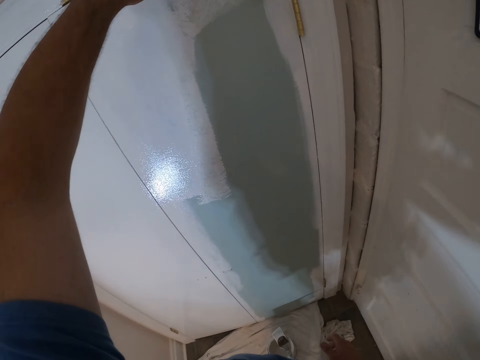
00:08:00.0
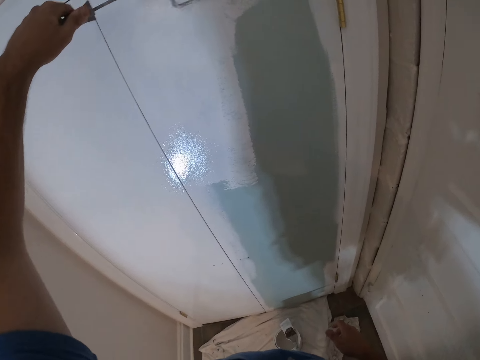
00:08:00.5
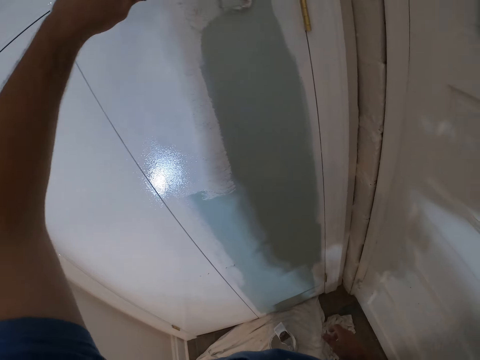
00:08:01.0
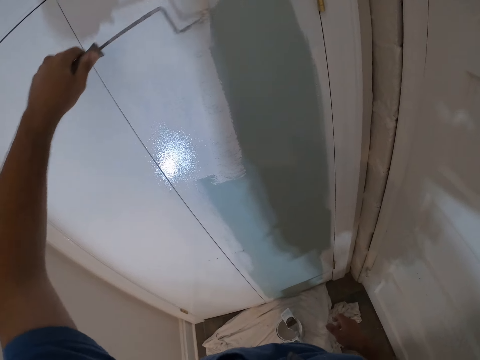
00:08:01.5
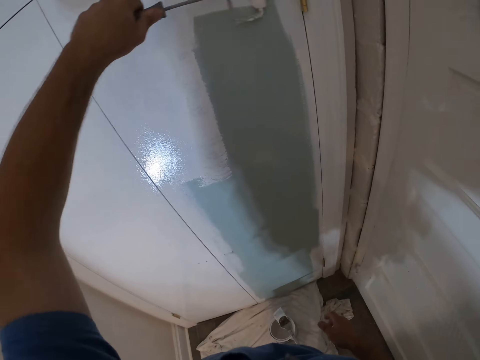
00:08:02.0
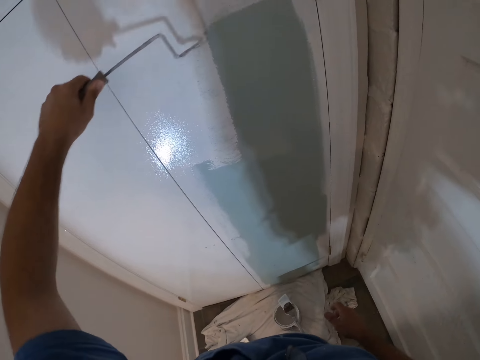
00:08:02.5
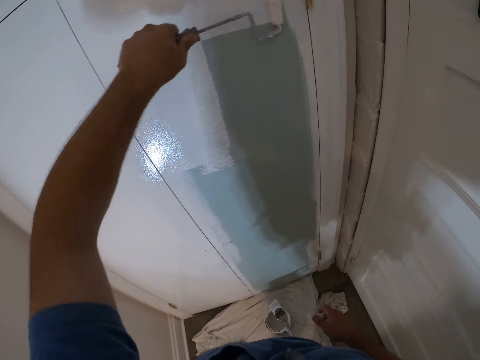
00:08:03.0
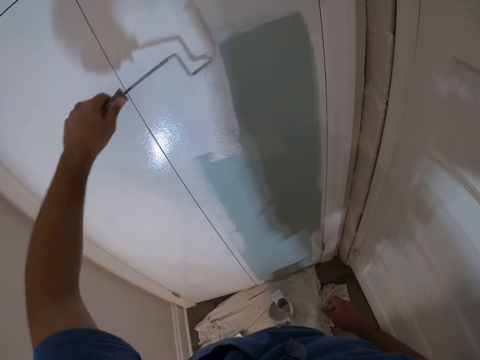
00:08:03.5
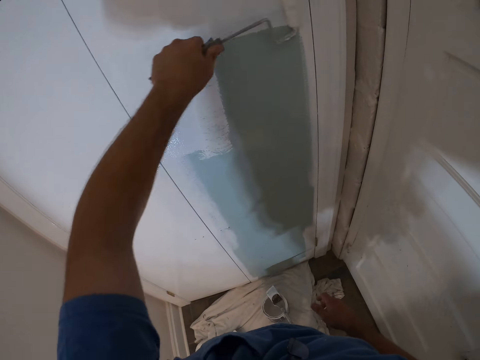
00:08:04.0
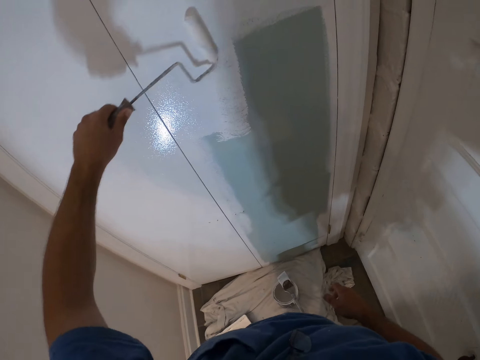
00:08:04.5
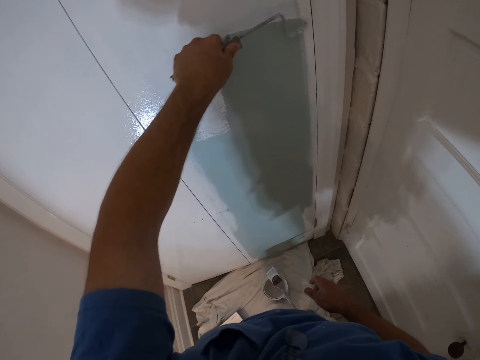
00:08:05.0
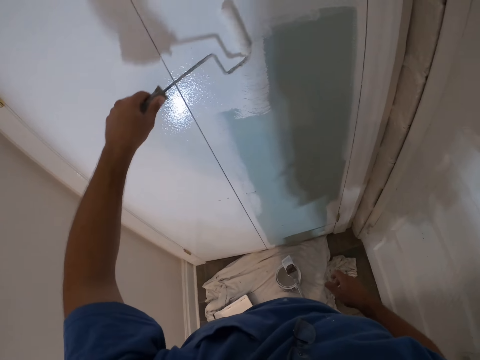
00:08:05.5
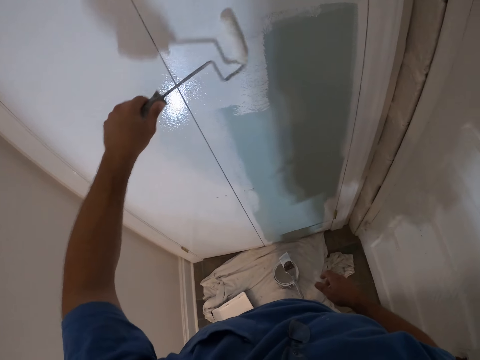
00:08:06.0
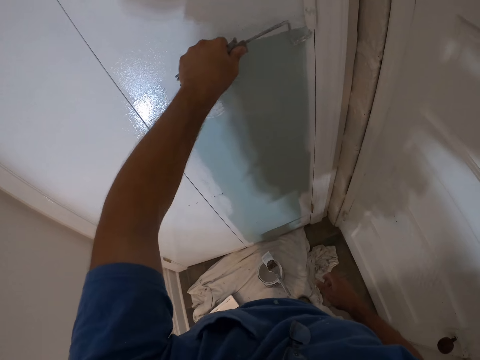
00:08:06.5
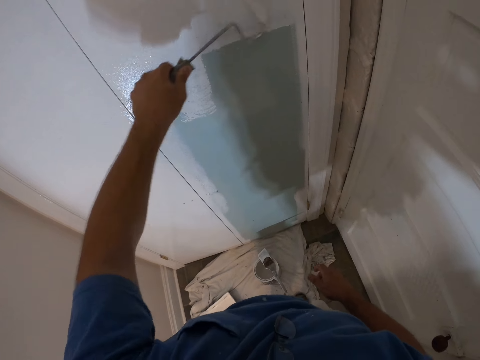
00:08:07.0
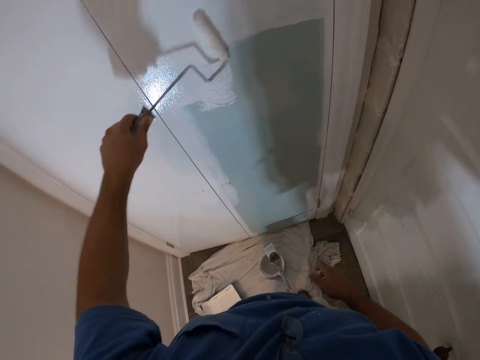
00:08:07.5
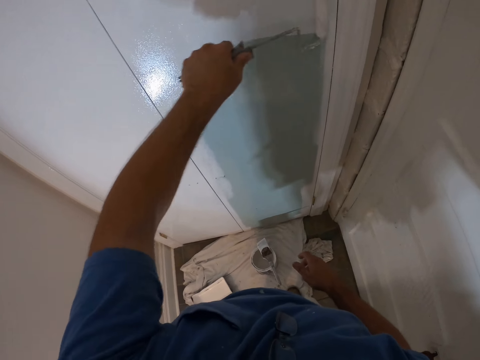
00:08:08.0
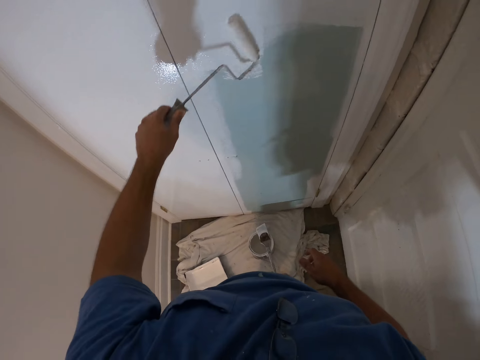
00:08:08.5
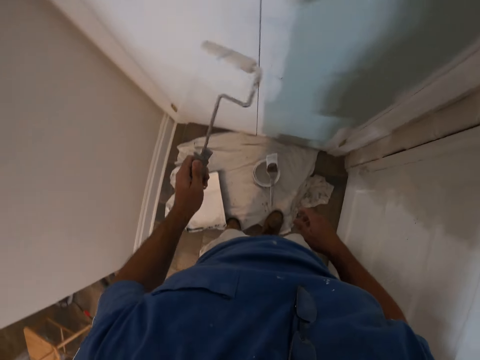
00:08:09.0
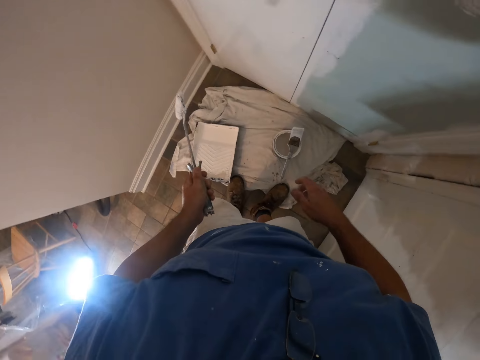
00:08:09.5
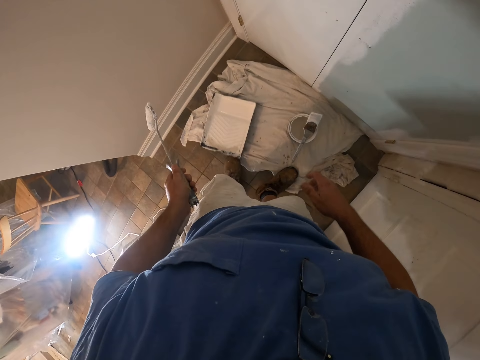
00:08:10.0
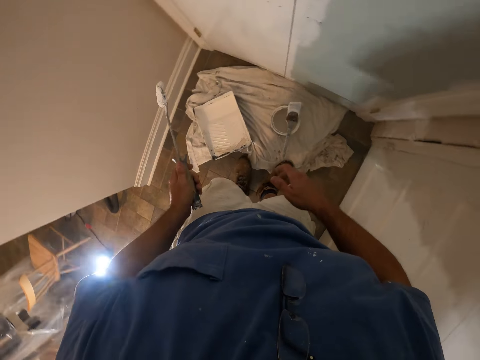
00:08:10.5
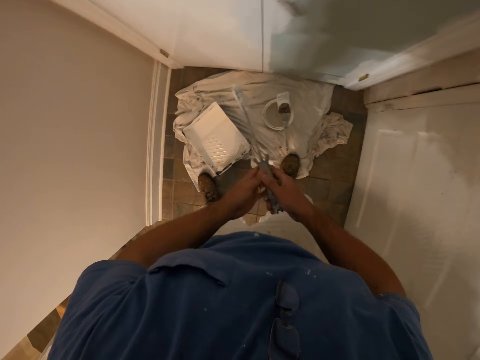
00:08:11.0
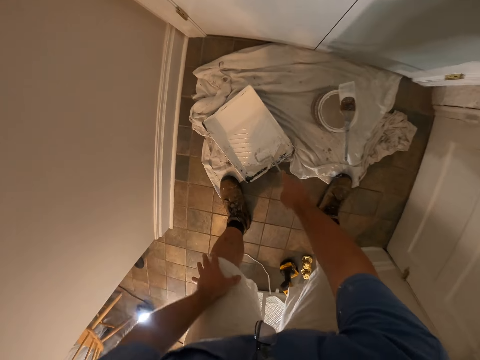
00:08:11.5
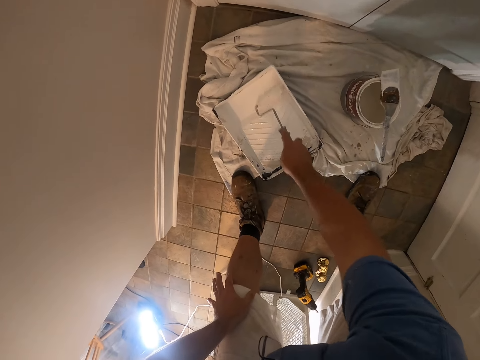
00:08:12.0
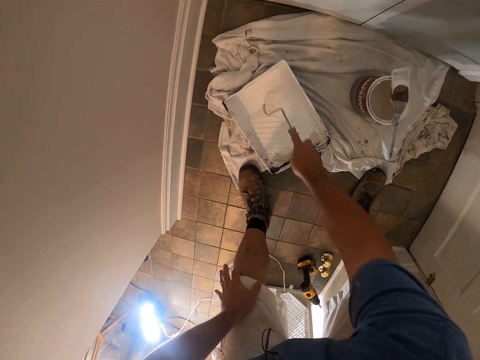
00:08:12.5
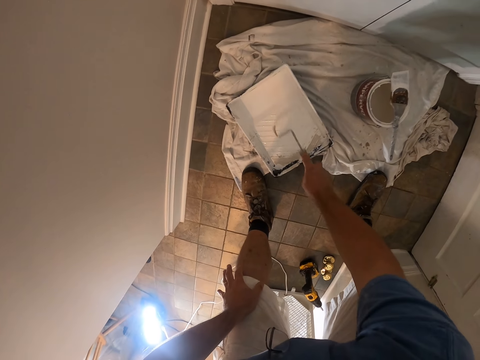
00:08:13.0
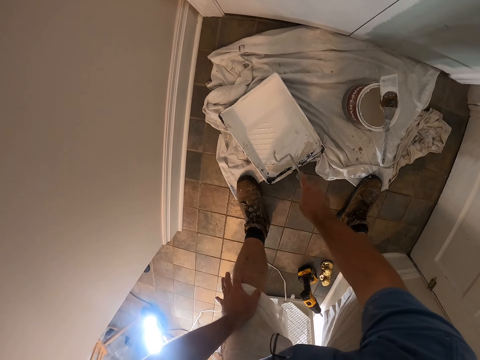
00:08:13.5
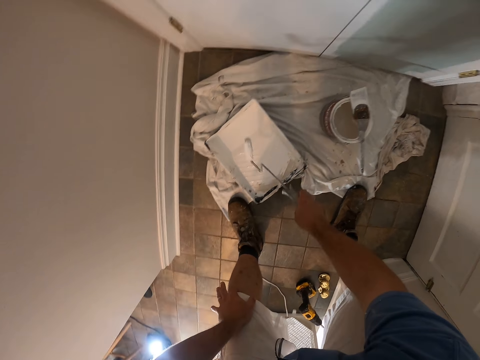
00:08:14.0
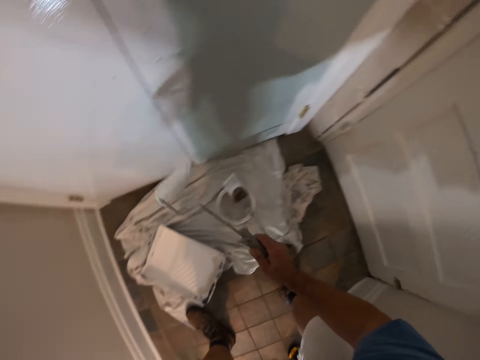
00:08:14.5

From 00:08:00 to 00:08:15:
The camera wearer moves the paint roller. He pushes the paint can on the floor with his left leg. He passes the paint roller brush to his right hand and dips the paint roller brush into the paint can on the floor.

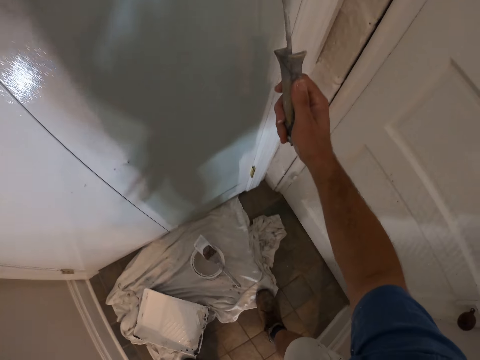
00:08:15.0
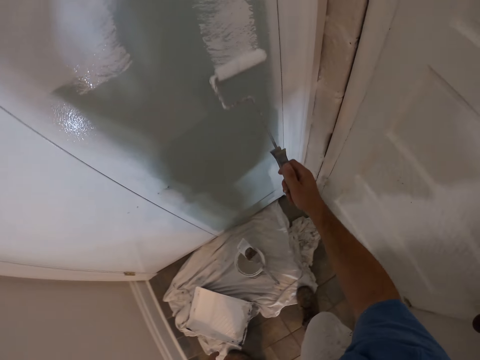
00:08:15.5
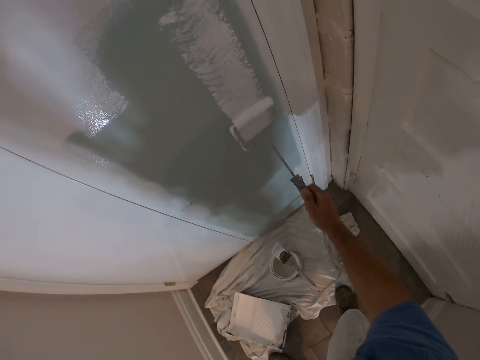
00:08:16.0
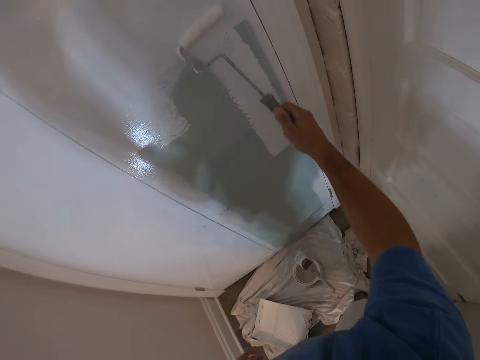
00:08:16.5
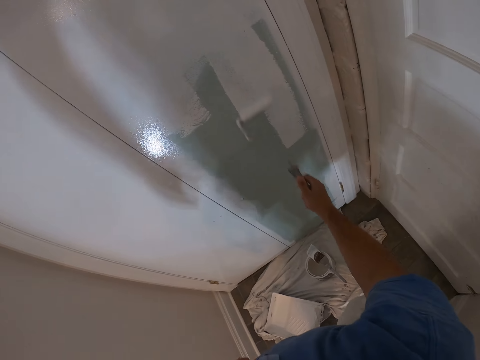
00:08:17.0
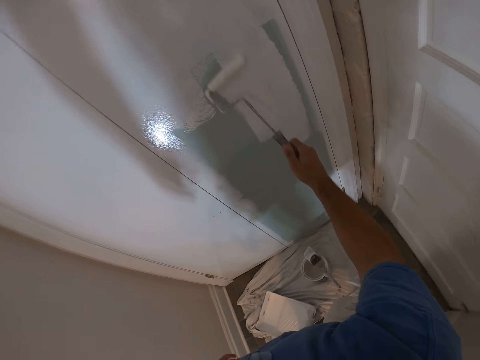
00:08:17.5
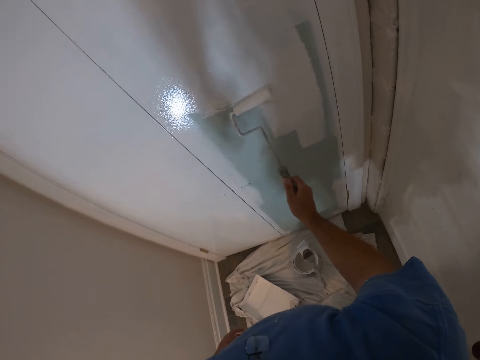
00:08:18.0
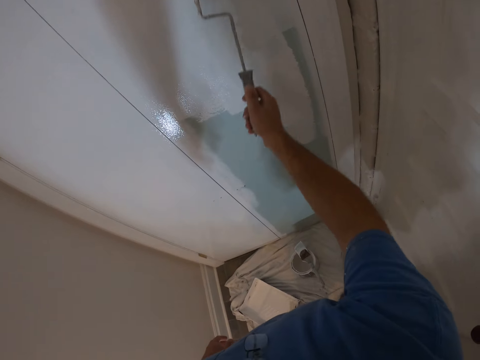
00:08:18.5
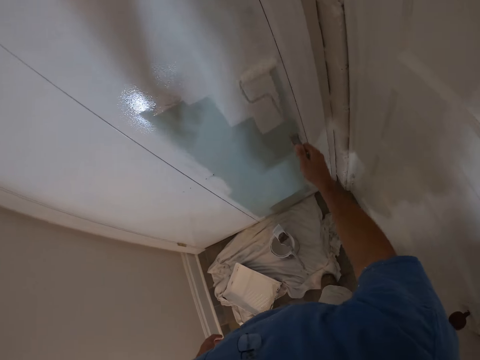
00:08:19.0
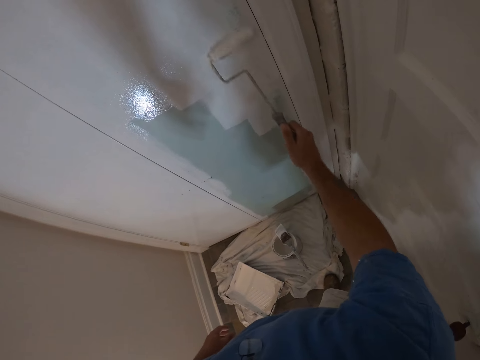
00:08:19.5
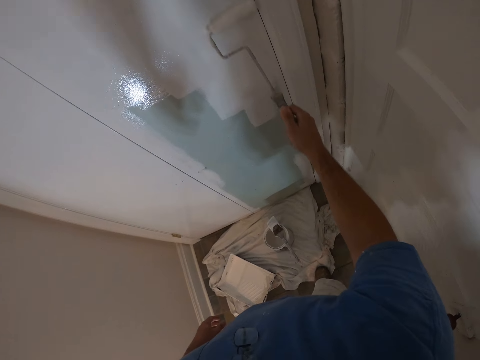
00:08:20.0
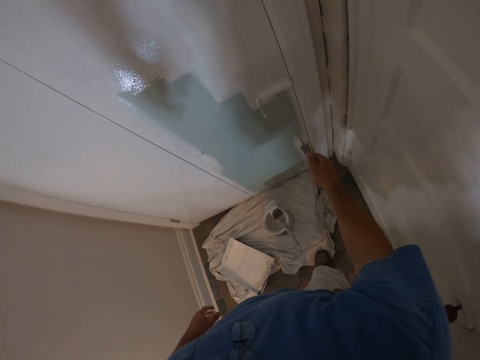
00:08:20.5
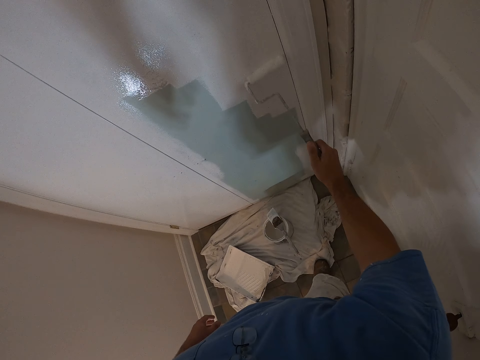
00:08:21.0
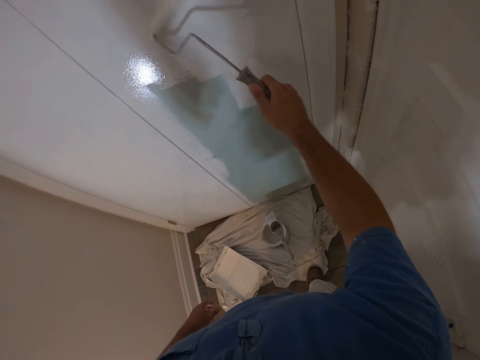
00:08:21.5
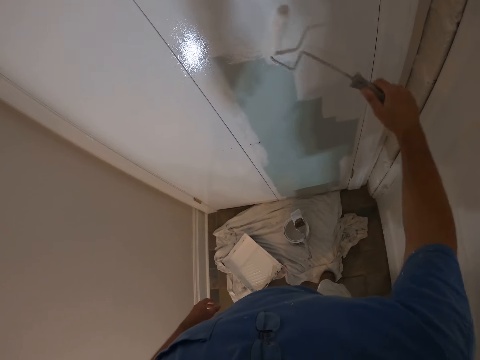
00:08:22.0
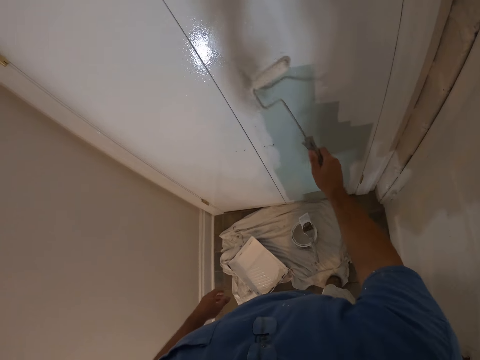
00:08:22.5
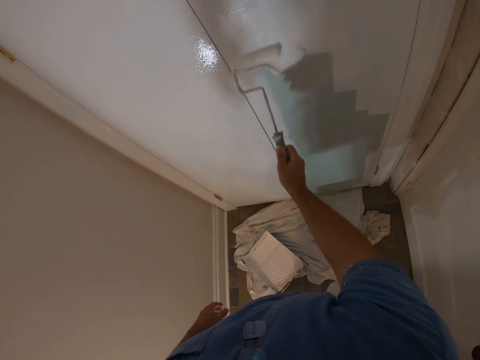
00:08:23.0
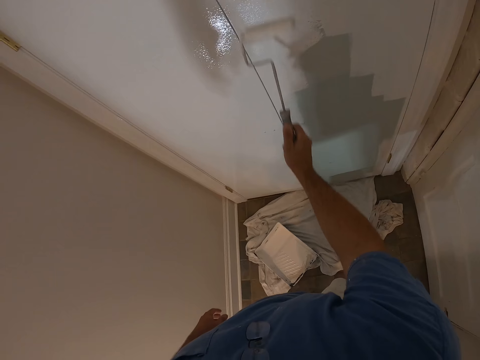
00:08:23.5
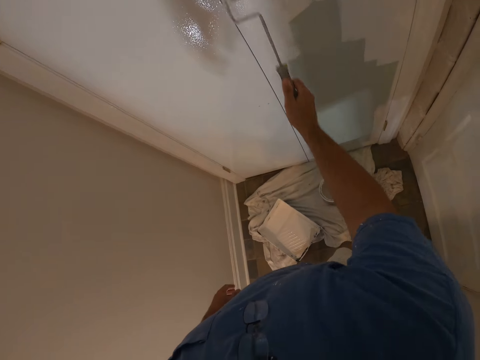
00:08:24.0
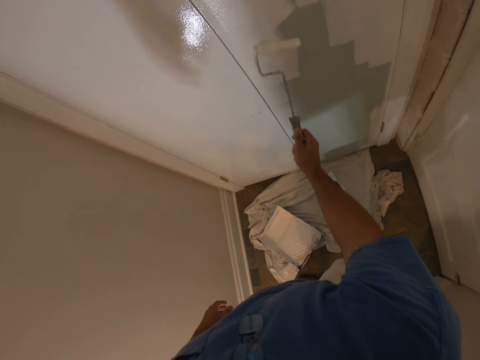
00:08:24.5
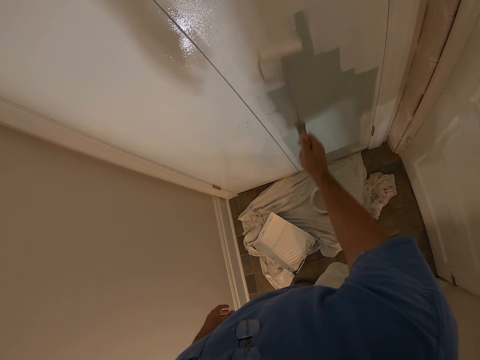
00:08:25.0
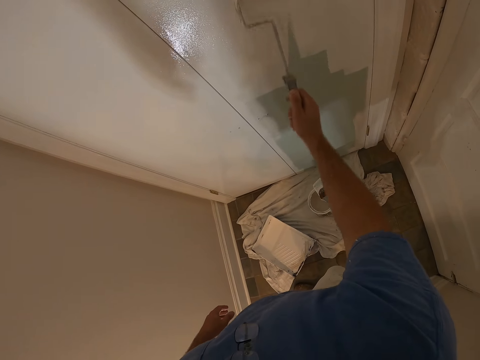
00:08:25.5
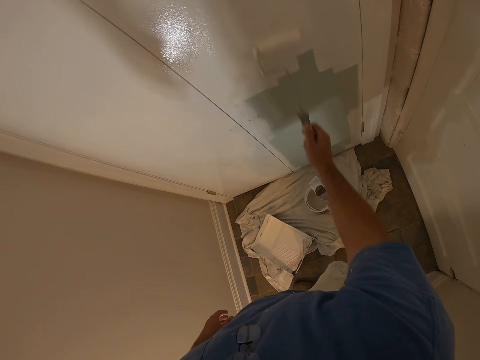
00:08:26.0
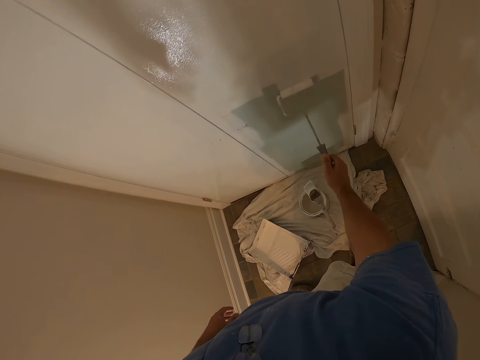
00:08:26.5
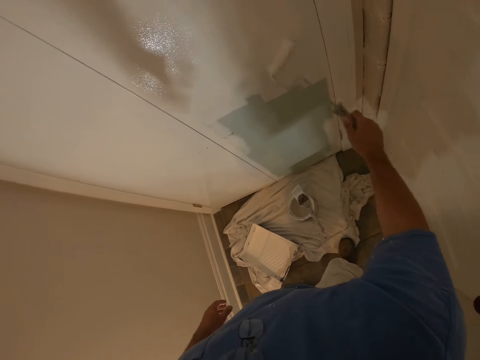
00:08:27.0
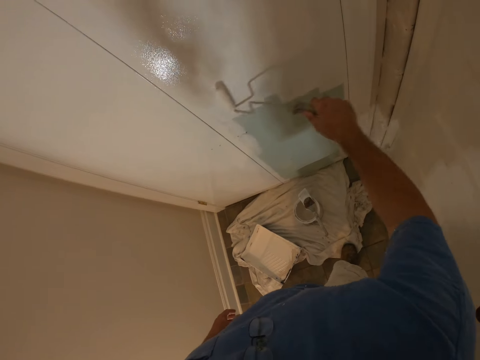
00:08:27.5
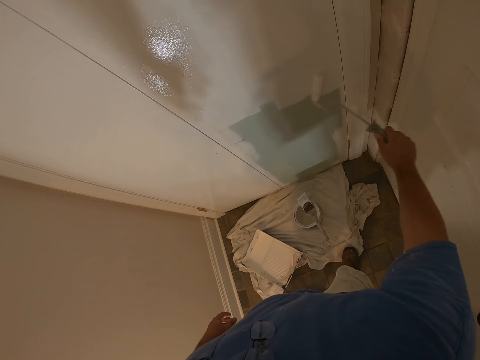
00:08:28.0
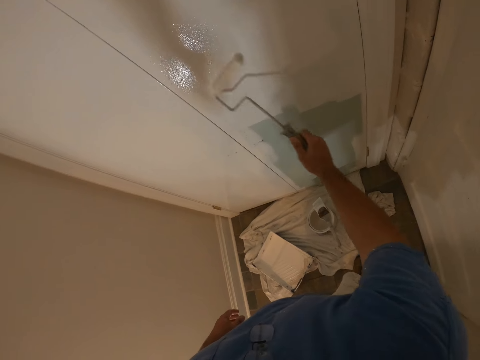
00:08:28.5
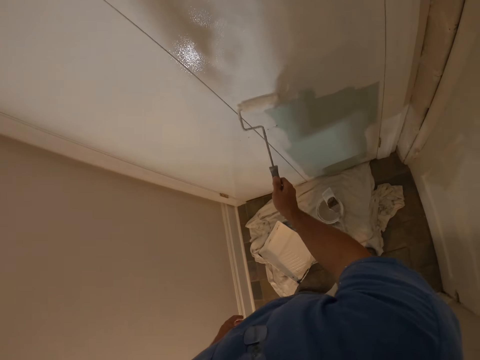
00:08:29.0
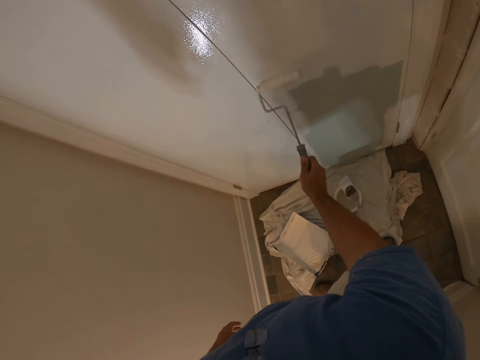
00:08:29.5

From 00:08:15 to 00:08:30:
The camera wearer paints the room with the paint roller brush in his right hand.
